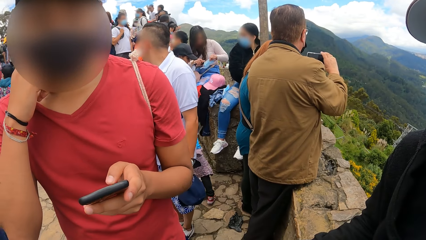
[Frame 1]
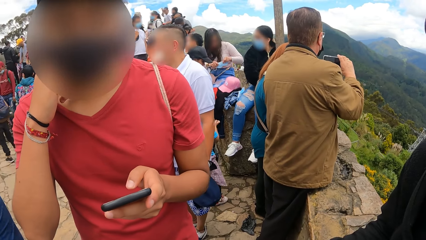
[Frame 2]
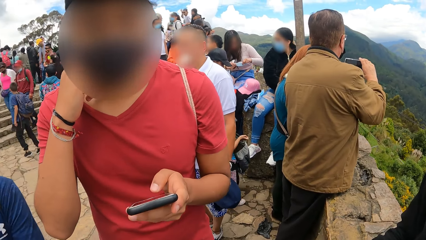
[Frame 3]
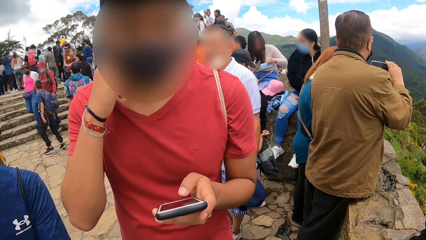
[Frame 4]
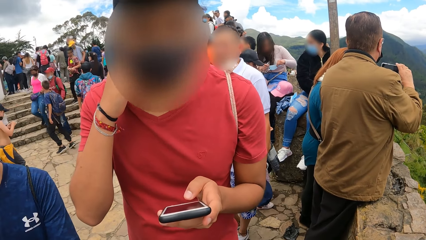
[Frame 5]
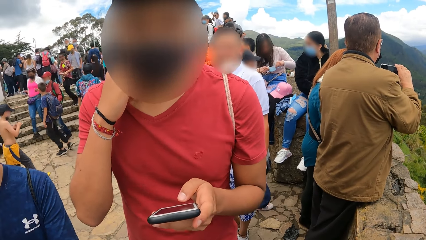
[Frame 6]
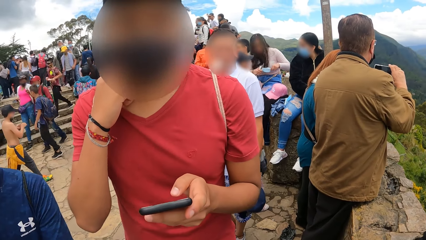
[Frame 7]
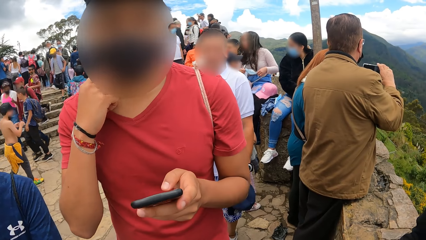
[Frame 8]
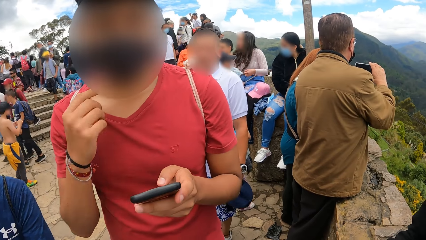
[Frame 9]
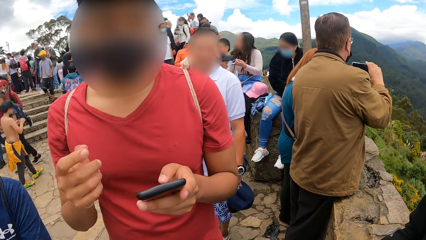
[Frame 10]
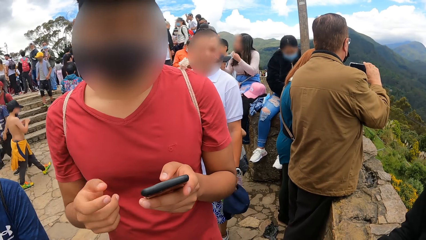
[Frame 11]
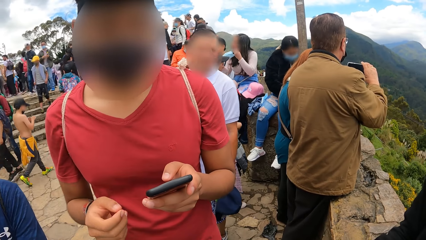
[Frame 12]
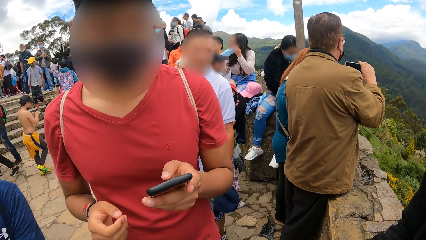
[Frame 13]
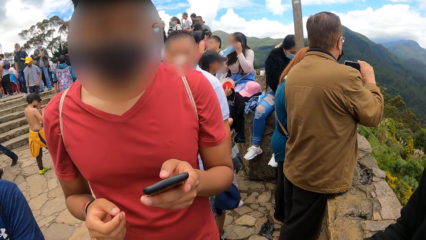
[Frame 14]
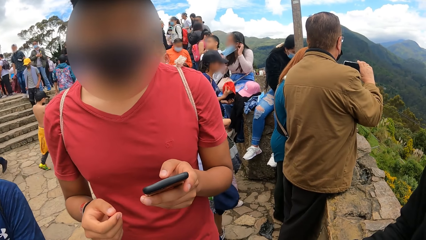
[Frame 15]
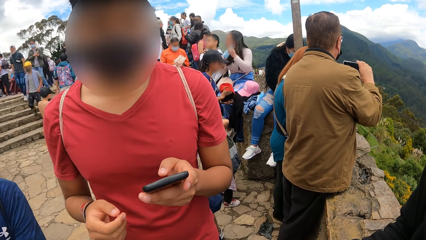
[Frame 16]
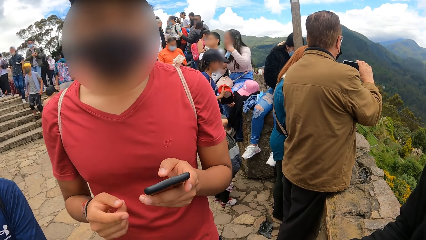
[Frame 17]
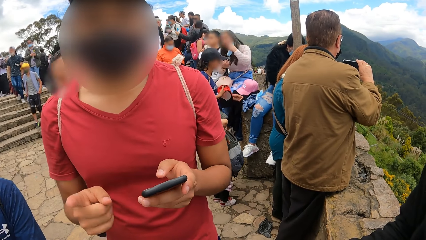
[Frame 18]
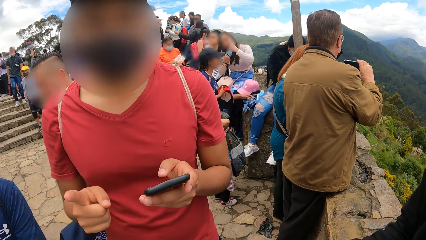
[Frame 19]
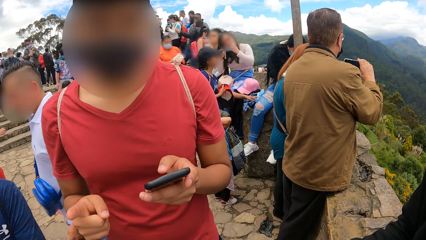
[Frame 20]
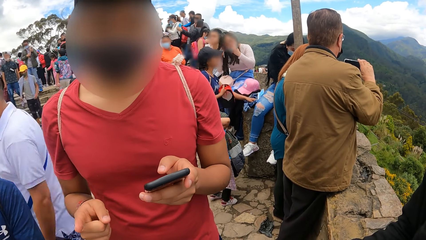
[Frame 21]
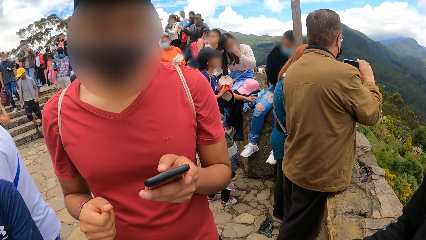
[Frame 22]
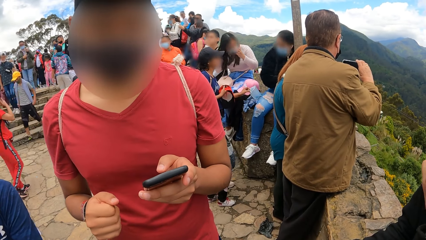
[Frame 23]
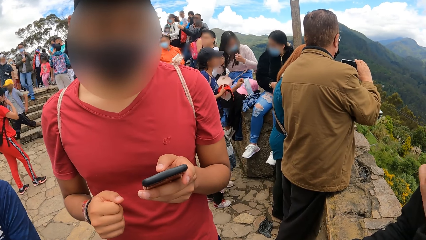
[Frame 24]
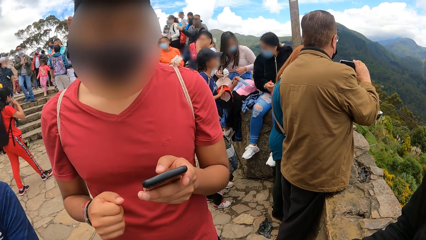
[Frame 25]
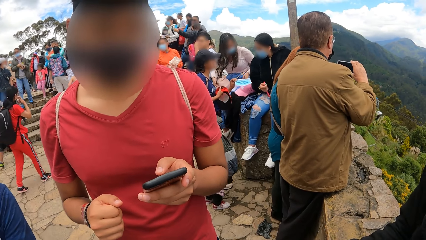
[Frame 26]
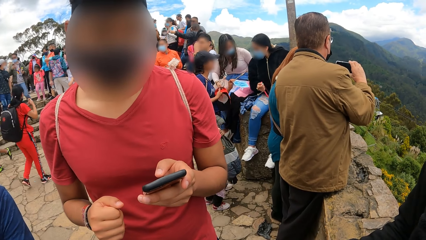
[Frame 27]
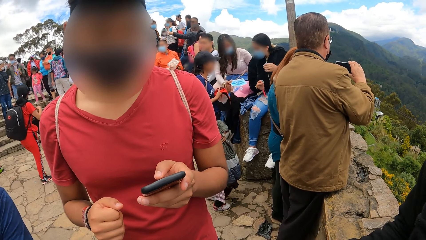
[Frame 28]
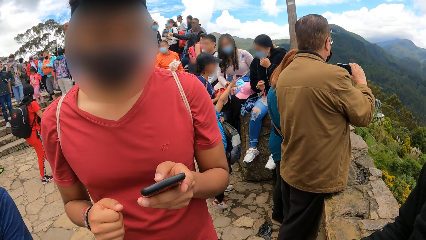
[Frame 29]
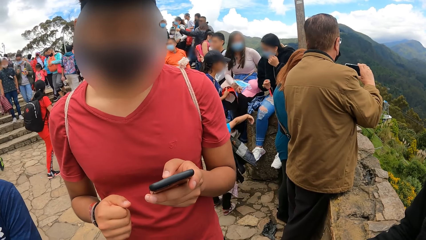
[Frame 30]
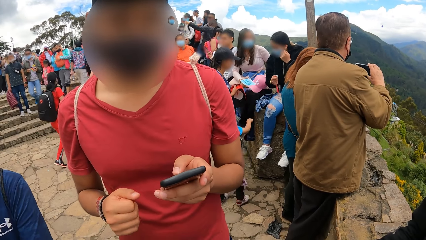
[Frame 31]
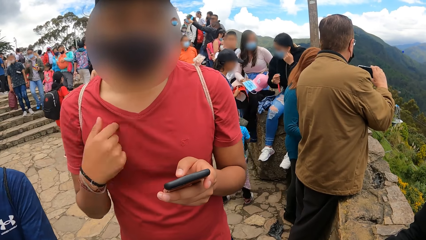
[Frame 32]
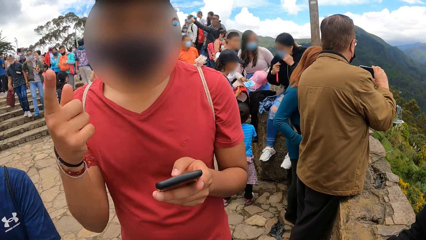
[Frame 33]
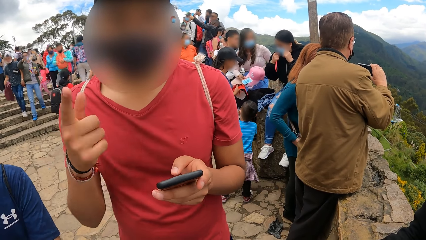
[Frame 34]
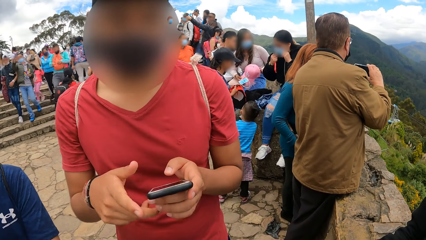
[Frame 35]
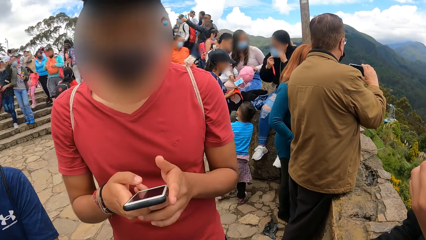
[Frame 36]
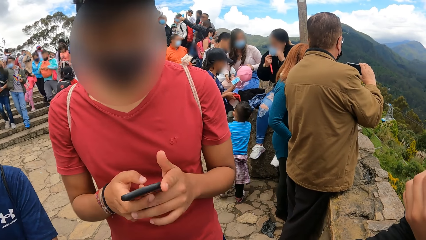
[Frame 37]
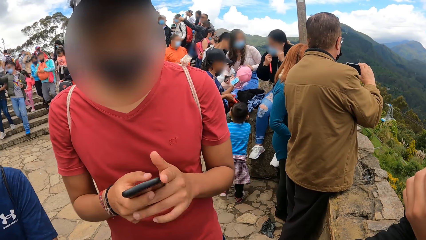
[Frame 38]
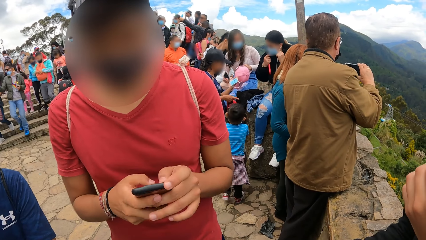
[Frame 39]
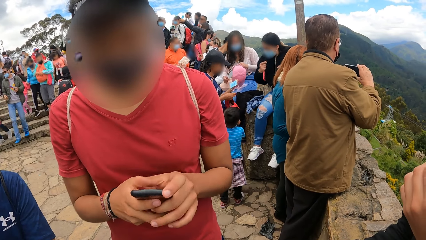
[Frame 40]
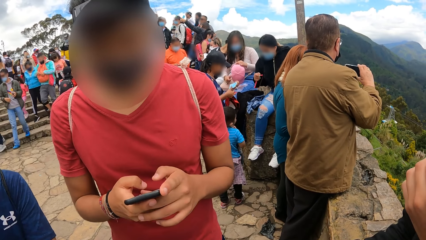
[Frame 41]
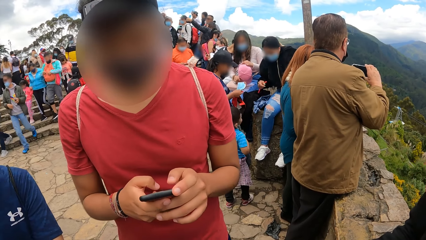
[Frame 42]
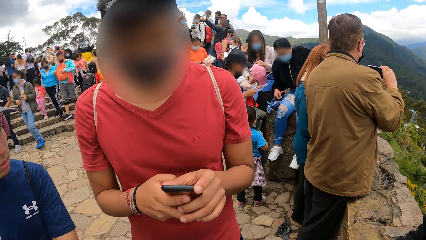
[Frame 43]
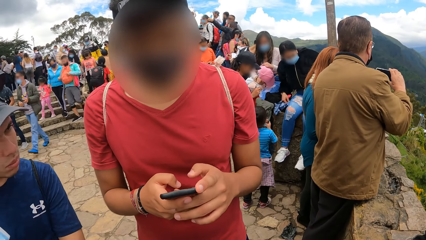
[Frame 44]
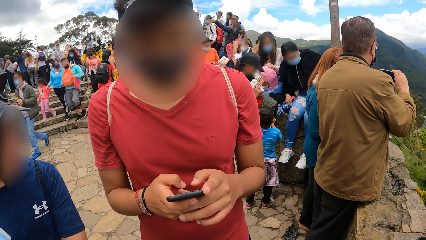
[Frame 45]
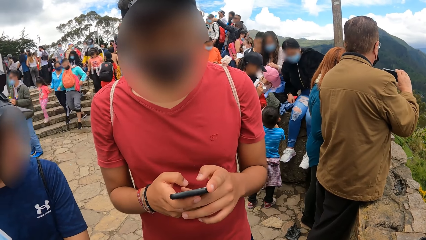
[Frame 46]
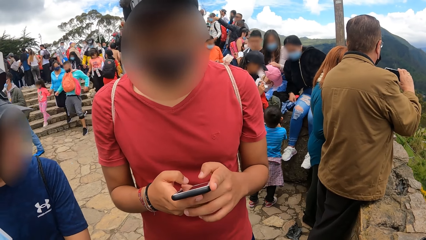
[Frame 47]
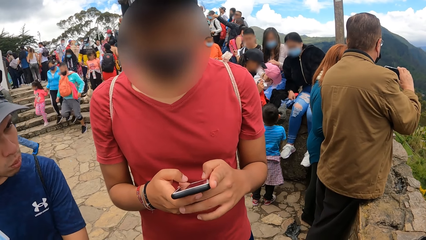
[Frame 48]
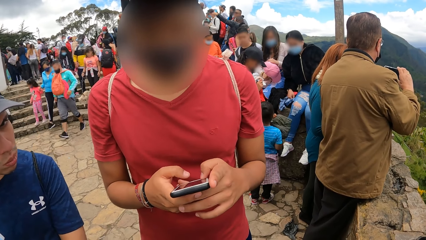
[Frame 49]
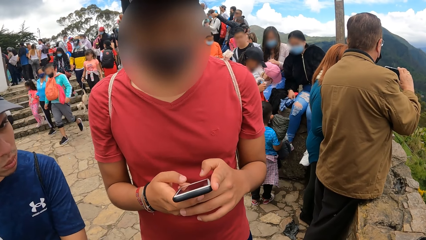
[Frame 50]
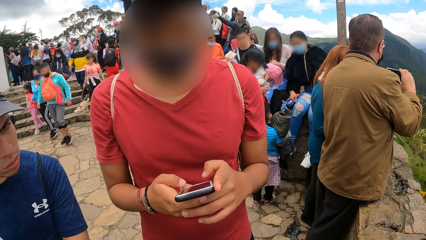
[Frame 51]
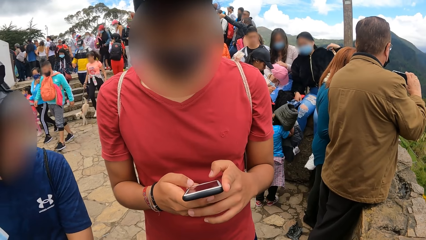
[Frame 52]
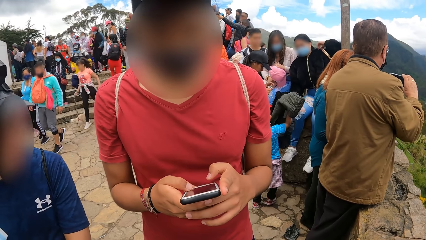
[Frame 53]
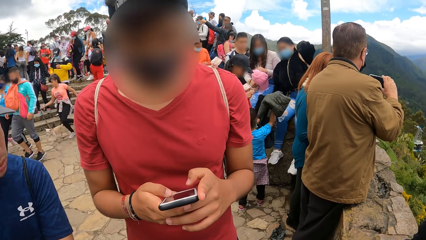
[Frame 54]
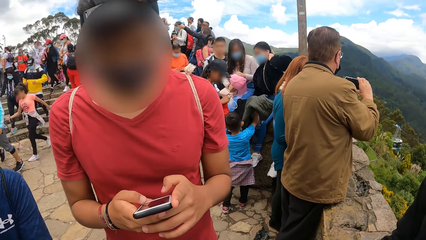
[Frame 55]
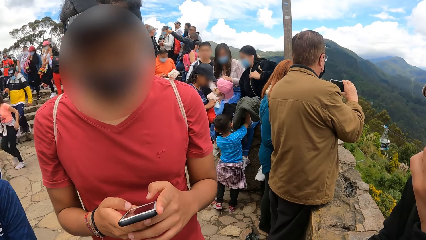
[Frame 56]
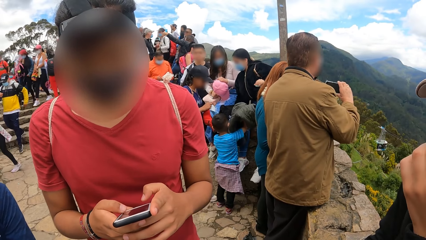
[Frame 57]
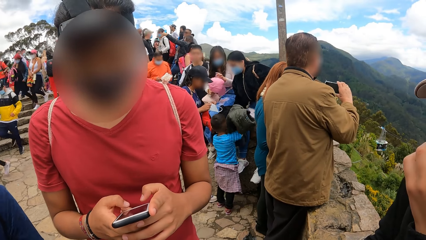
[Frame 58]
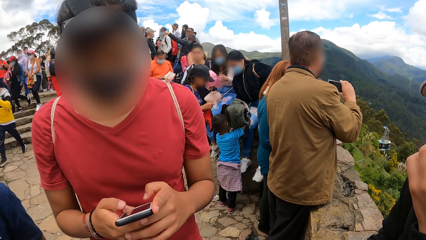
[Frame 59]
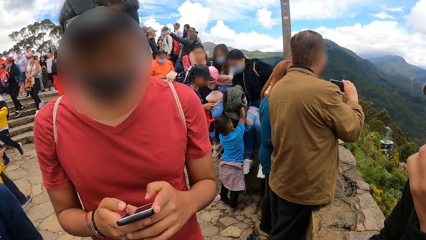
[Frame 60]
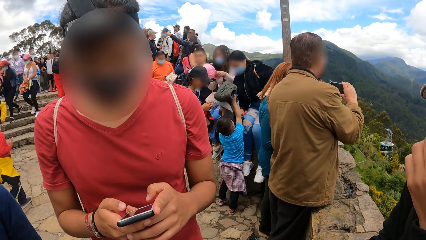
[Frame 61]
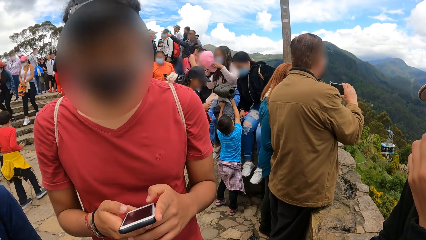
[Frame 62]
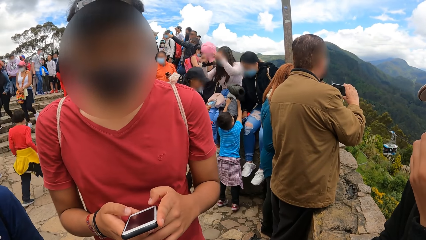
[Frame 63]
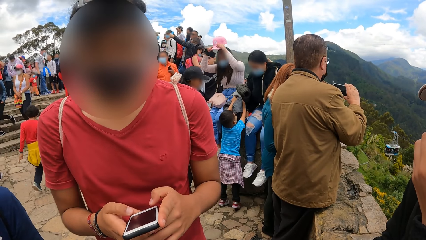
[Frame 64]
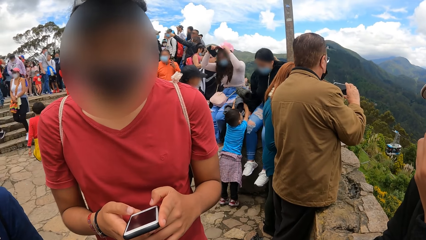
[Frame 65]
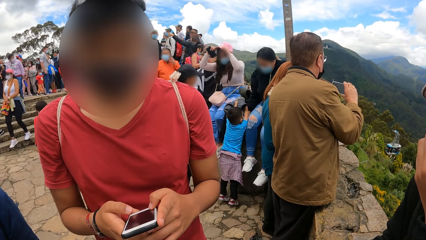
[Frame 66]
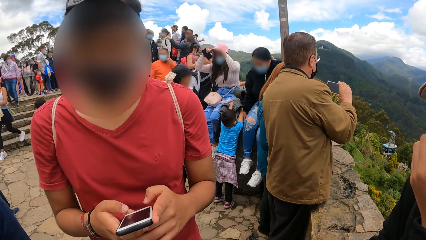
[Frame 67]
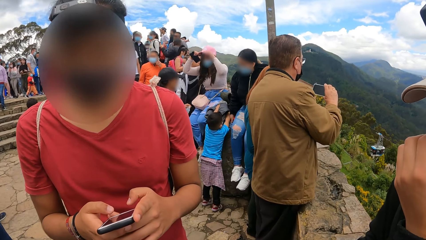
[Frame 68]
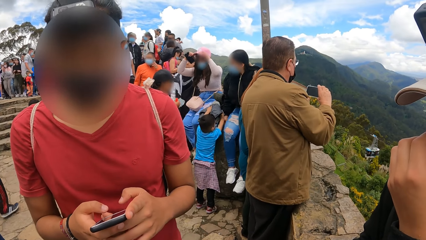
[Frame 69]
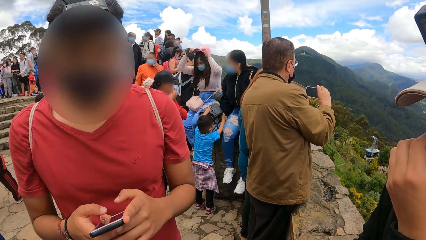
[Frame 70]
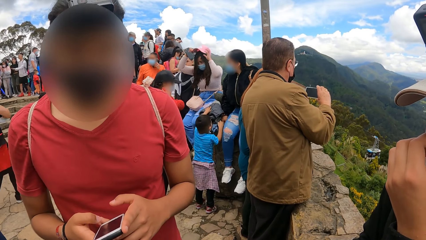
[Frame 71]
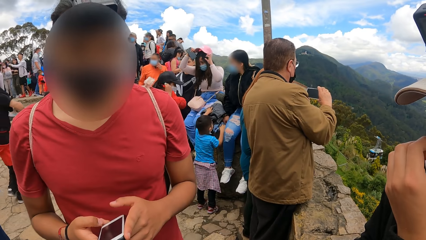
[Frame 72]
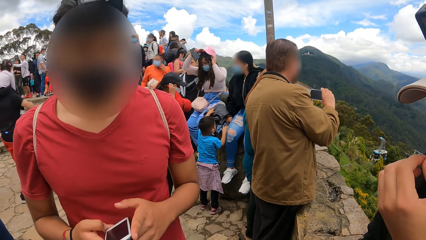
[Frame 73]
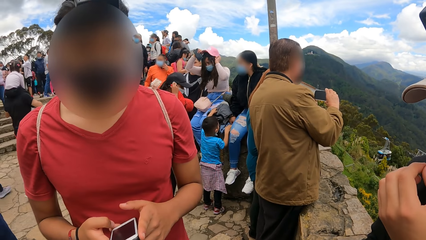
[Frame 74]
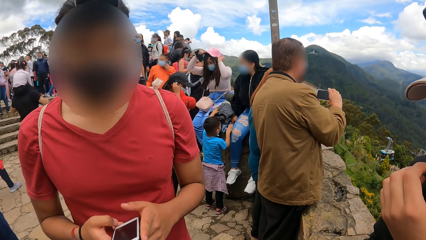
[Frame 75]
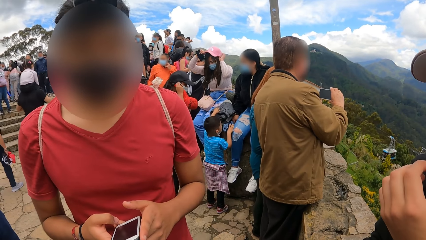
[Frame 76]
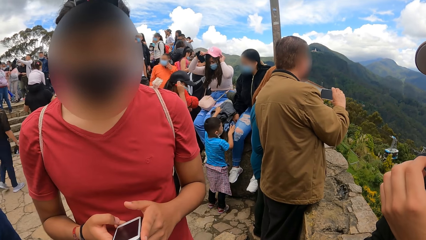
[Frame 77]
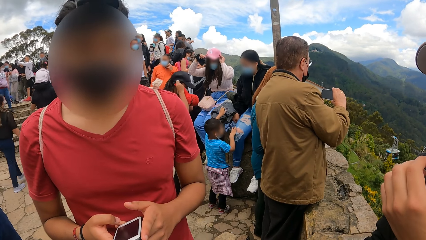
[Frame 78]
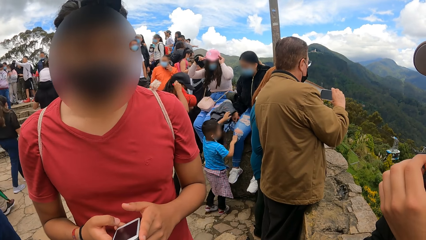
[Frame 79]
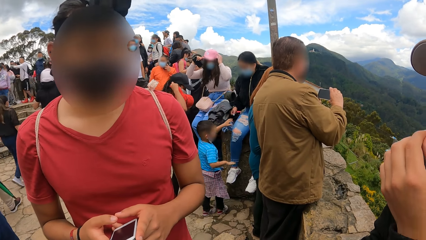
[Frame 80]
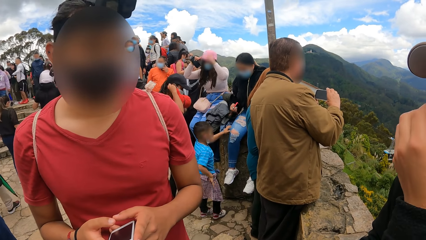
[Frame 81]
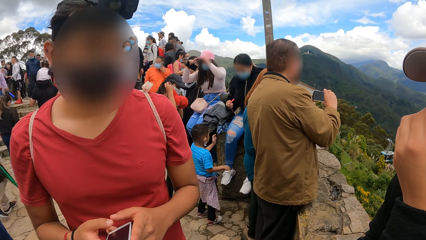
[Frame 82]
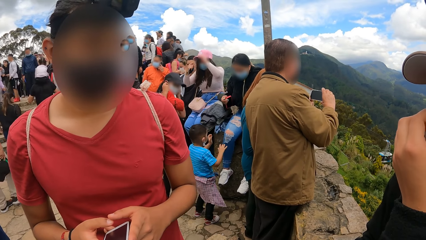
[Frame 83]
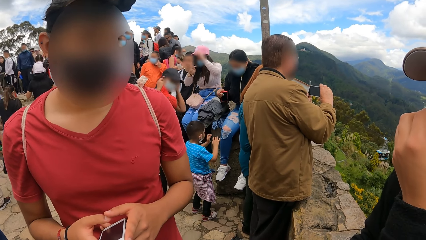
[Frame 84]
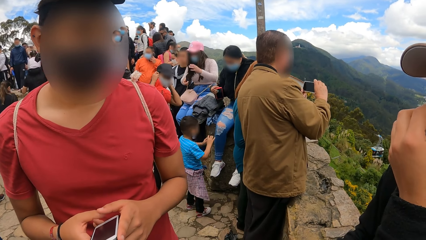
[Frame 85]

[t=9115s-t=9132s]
A person removes his hand from his neck. The camera wearer speaks to the person. The person makes a fist, gestures, and holds the phone with both hands. The camera wearer talks to the person.
